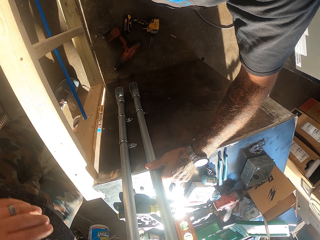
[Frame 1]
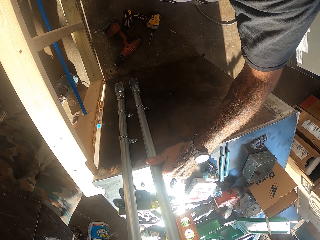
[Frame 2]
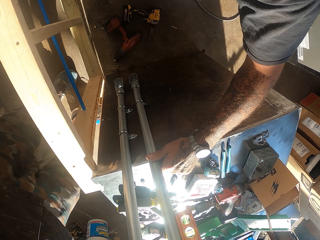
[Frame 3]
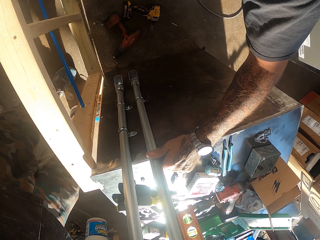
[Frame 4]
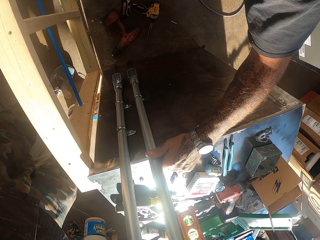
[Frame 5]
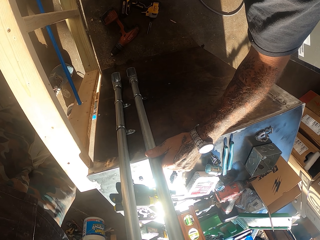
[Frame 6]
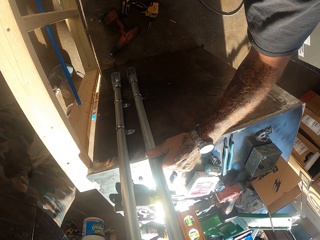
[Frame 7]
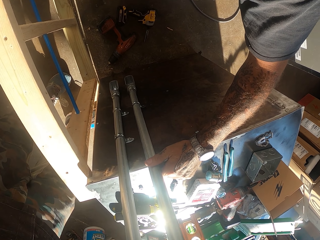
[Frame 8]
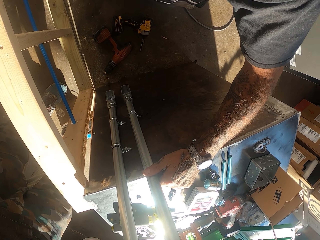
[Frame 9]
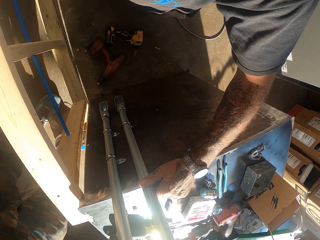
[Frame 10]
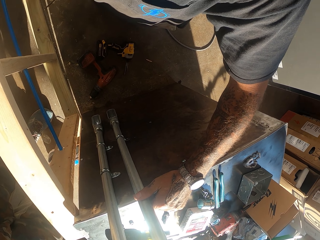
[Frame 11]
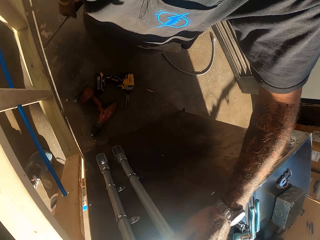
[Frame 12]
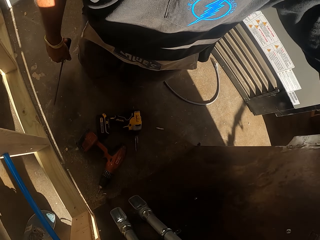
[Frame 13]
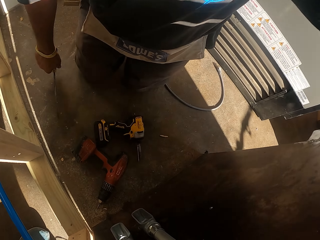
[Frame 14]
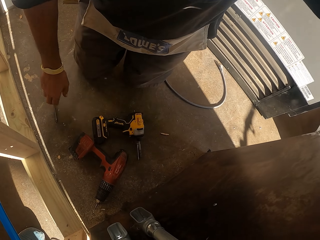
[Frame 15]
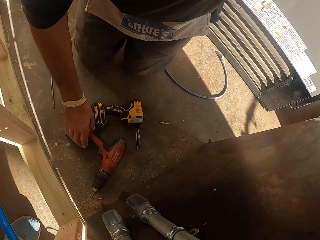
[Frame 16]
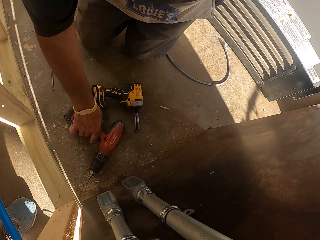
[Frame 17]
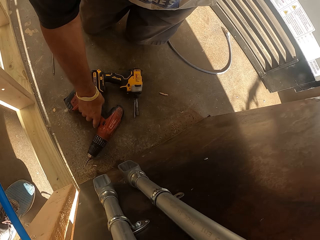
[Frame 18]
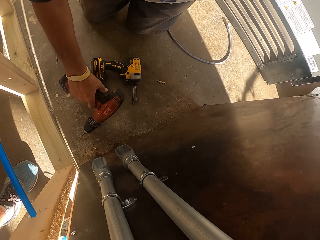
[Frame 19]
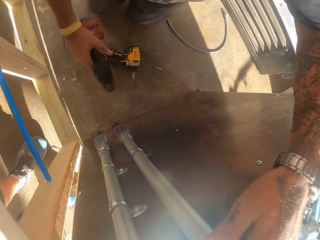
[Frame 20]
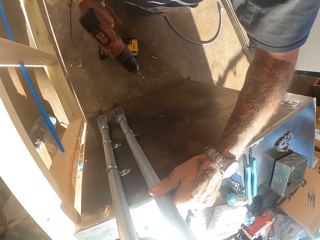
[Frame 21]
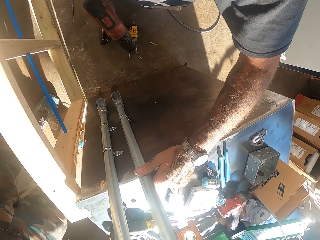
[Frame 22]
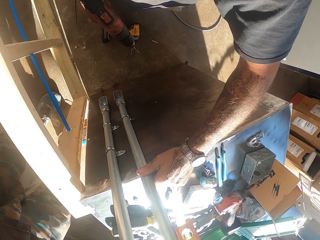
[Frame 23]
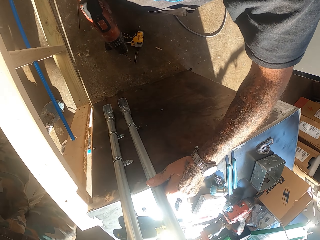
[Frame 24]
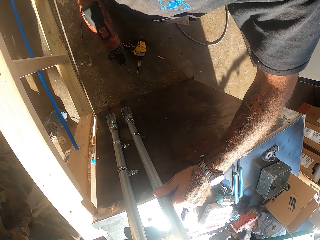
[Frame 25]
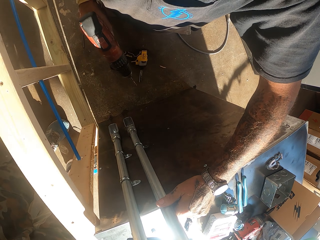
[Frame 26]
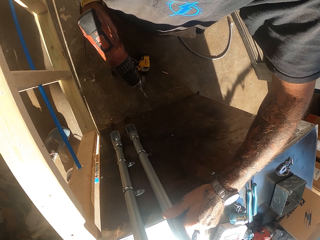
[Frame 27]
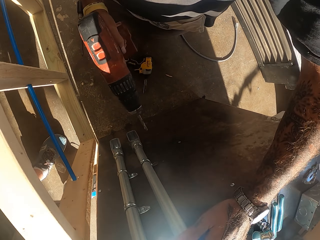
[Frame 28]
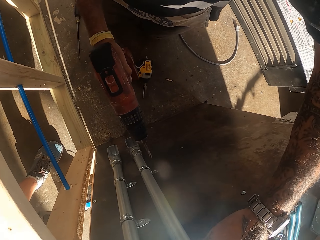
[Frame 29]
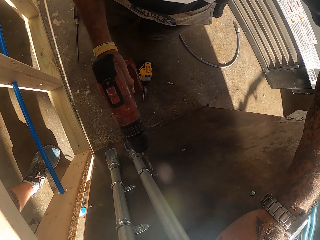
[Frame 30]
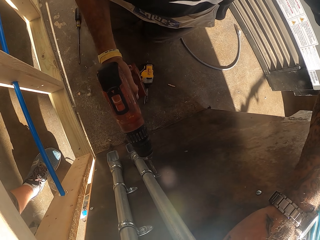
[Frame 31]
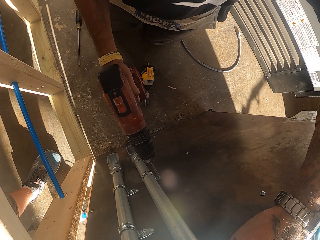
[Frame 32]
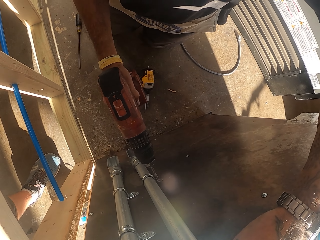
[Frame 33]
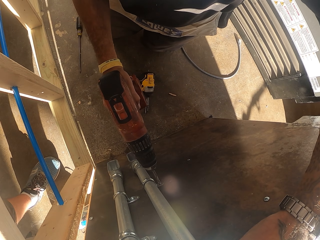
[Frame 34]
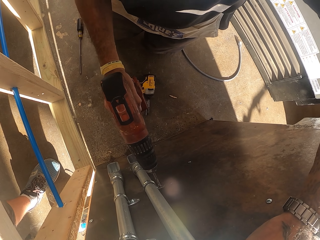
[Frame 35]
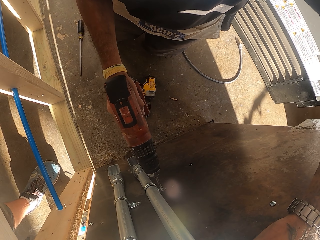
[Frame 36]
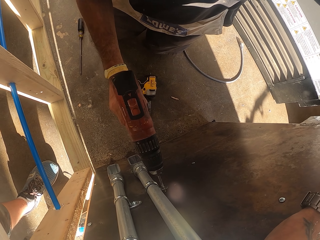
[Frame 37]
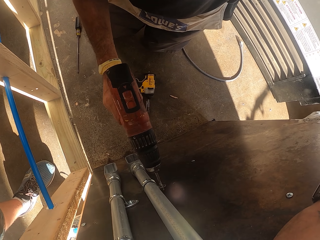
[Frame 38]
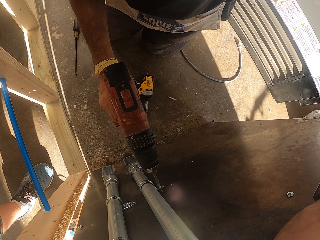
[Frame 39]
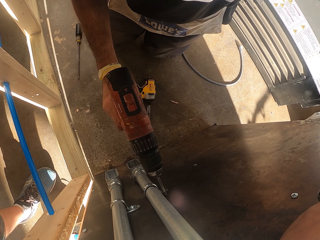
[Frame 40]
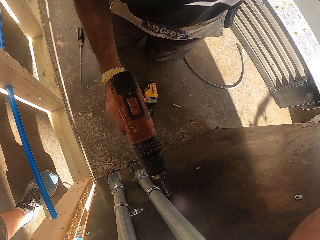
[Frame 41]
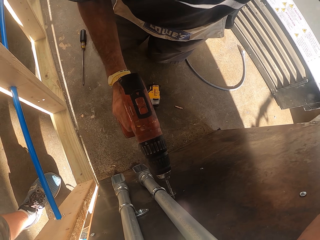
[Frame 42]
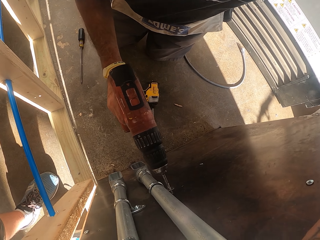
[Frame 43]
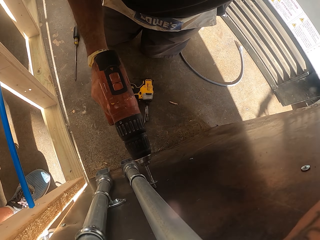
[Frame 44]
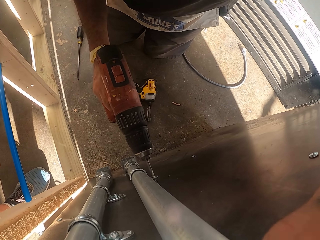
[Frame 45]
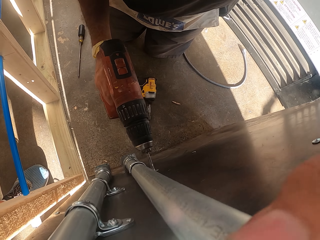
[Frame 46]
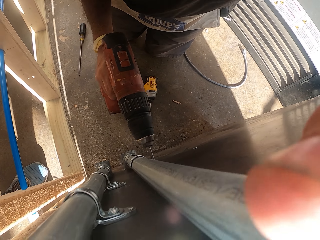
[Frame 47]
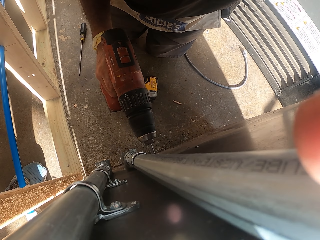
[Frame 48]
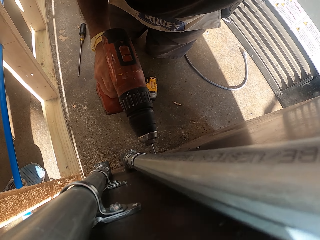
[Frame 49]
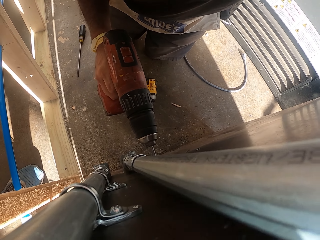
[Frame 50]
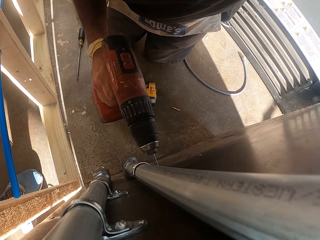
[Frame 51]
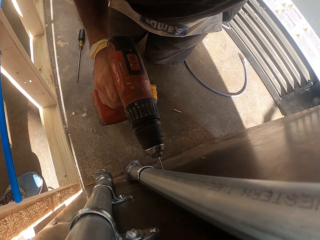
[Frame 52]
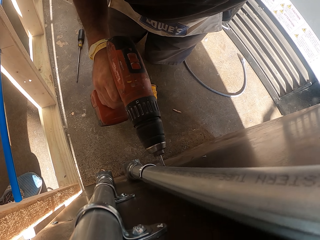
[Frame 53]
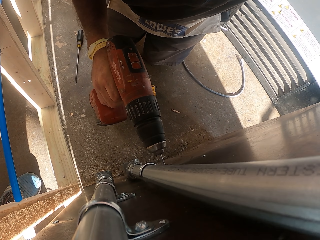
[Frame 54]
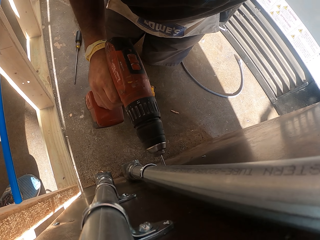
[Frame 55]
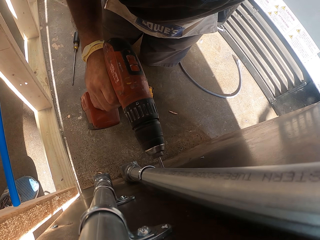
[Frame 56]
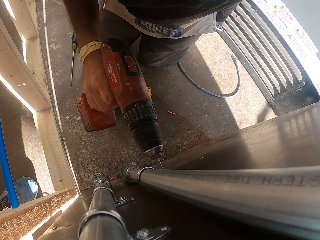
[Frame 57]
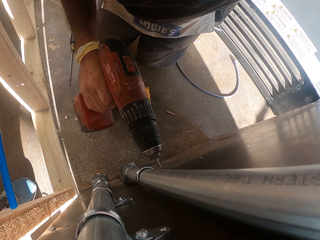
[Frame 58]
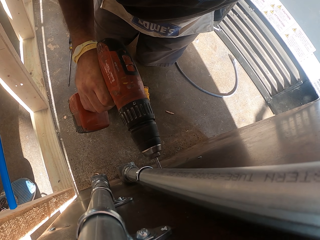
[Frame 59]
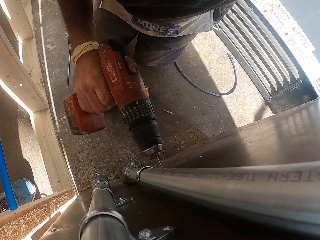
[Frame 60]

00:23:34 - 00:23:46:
The camera wearer places the screwdriver on the floor. They pick up the drill machine or wrench gun from the floor. They drill a hole in the lumber with the wrench gun.

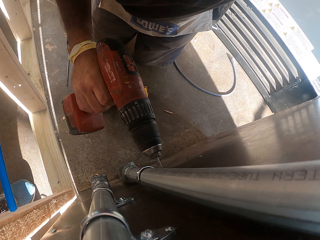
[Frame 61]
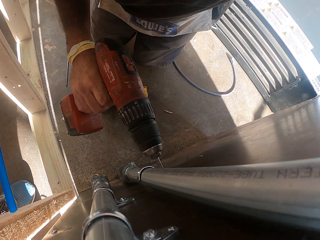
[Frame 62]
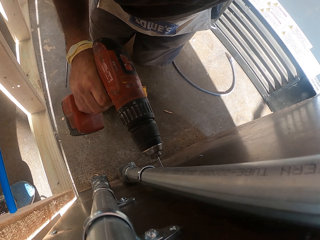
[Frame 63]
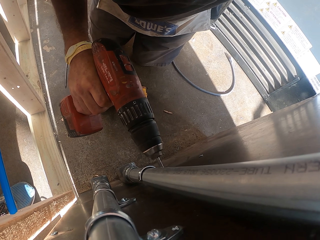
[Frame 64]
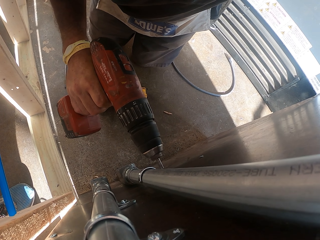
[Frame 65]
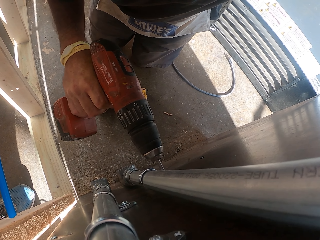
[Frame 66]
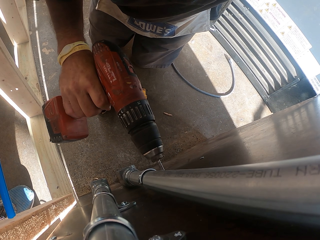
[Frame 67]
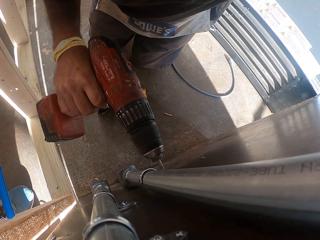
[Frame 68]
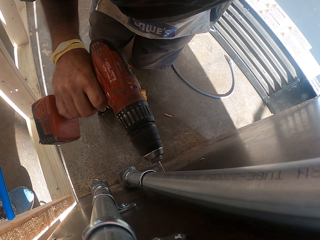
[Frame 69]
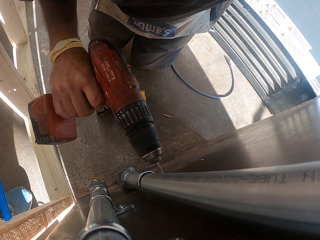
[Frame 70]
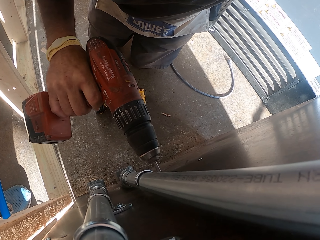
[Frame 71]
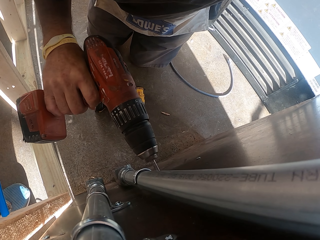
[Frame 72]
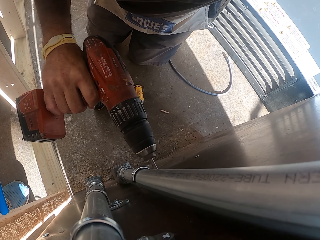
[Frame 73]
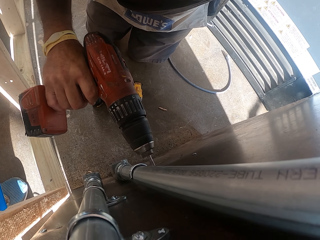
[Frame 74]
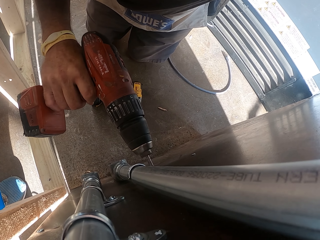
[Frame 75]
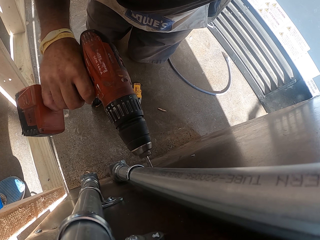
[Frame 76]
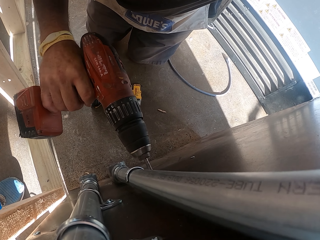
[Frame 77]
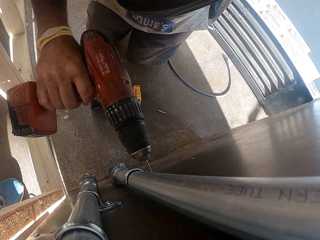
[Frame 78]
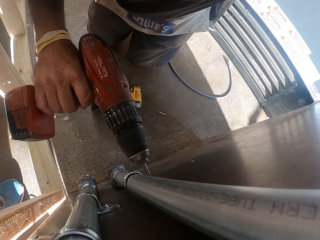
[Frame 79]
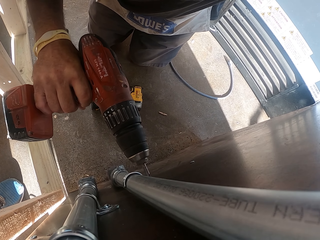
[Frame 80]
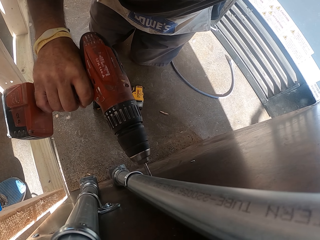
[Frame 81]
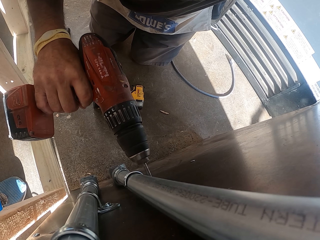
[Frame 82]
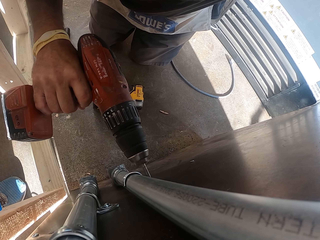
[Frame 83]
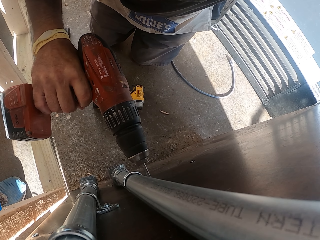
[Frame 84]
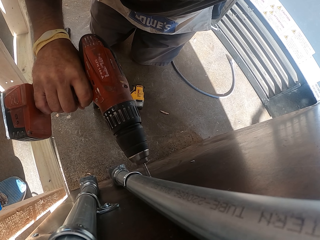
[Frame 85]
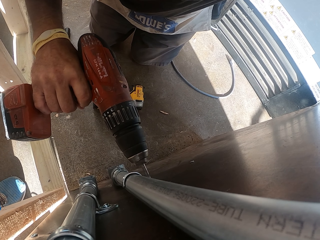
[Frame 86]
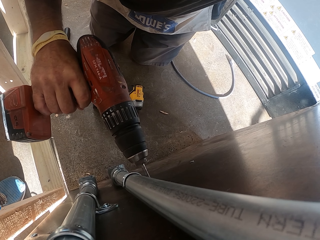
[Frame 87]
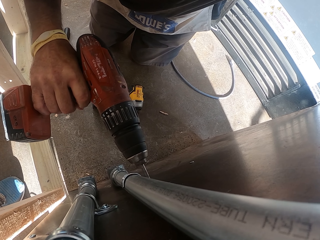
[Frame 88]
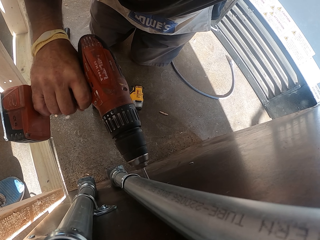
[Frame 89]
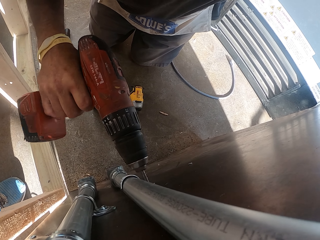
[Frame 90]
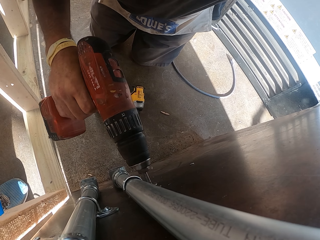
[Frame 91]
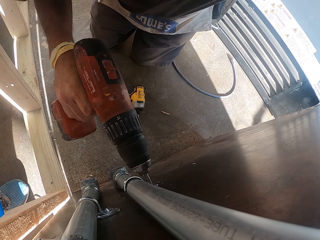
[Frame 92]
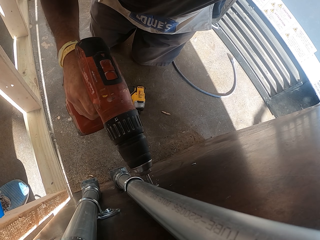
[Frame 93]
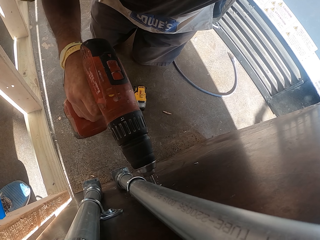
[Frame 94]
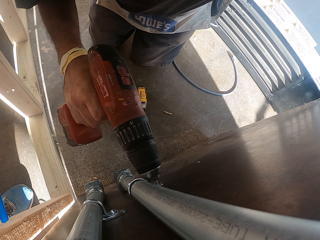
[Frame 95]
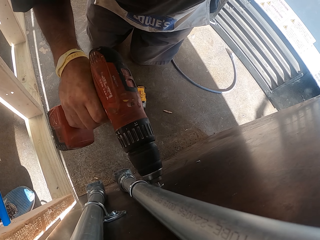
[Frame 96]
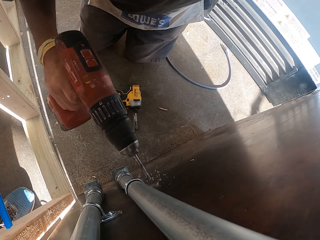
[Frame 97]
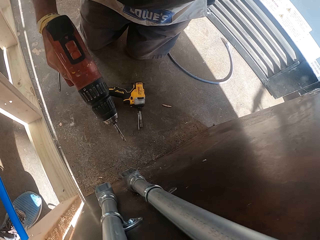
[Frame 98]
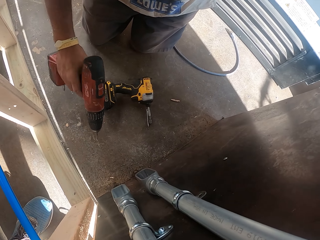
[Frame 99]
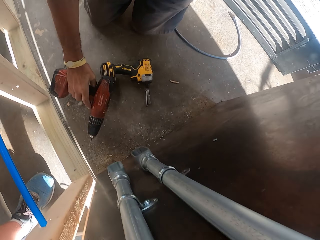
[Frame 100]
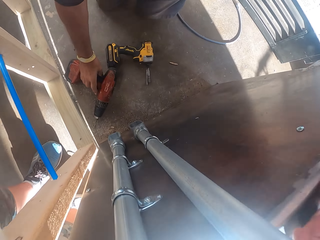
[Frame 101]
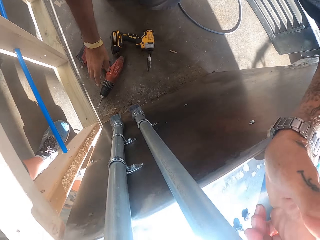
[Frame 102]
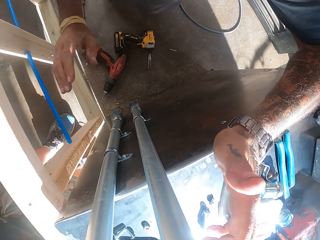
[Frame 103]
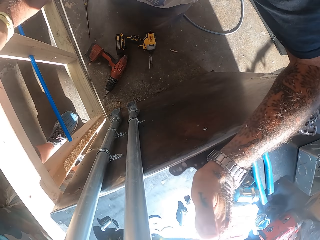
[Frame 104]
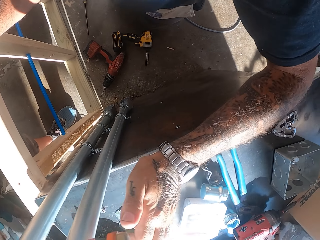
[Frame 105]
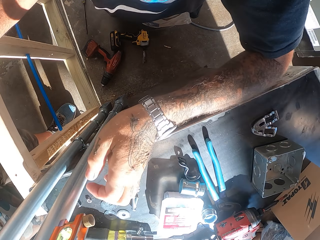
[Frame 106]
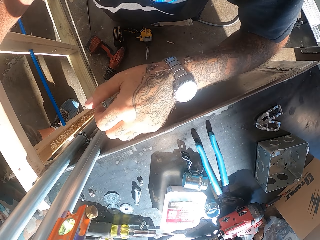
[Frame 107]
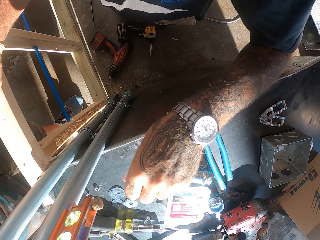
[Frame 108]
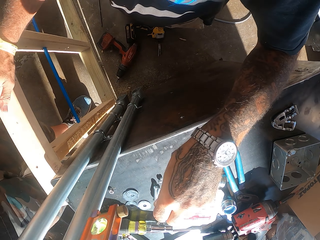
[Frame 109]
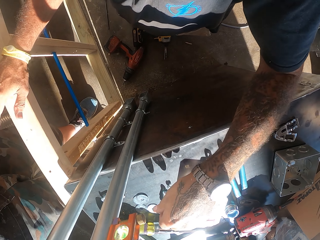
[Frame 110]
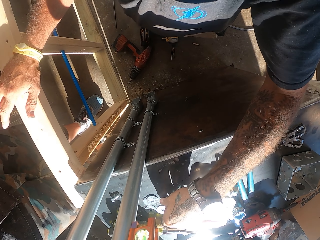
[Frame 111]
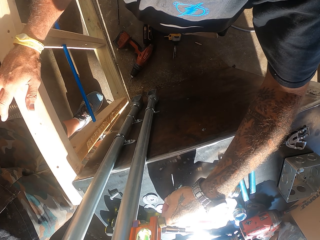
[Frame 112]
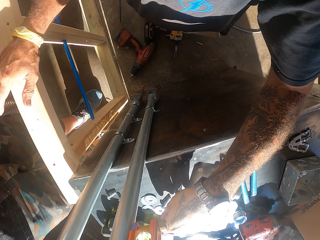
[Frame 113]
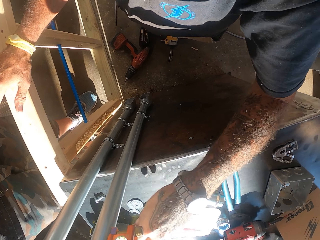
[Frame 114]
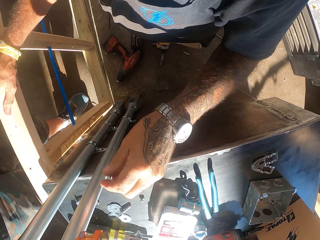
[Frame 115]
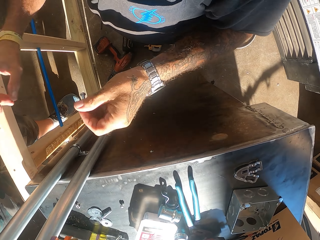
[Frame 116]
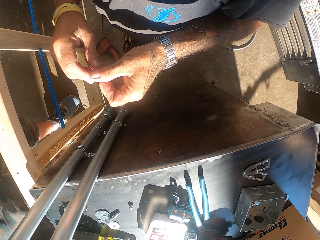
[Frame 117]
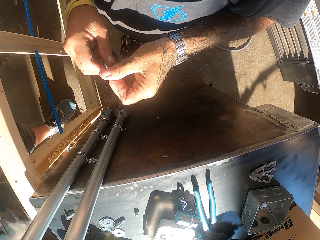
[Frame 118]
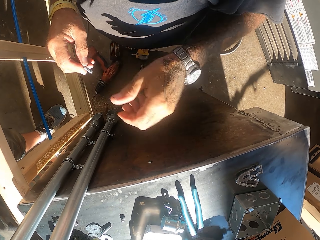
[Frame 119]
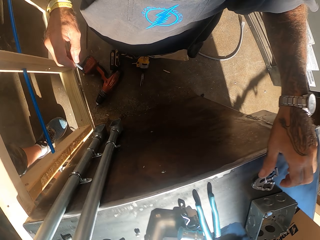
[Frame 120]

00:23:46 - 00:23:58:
The camera wearer puts the drill machine on the floor. They raise the hand and pick up a bolt on the counter.
